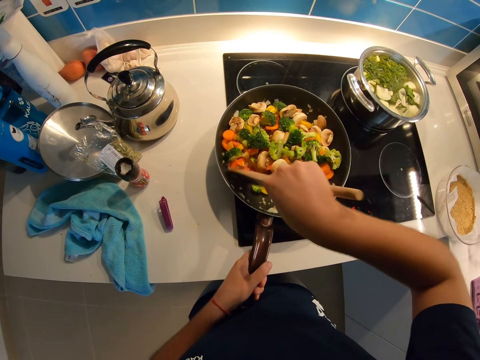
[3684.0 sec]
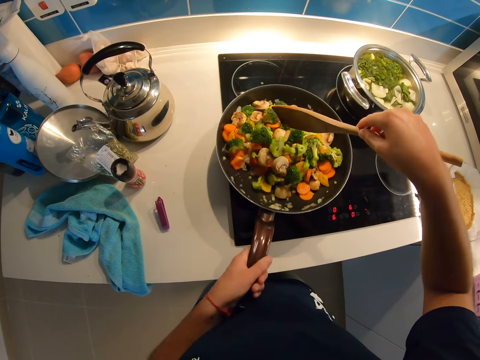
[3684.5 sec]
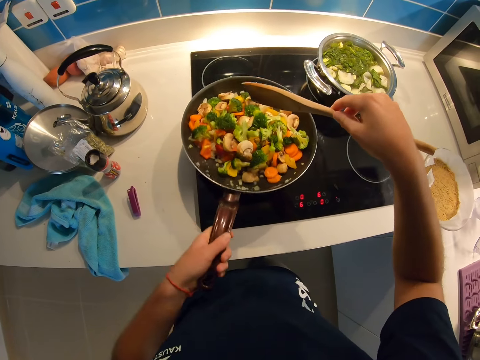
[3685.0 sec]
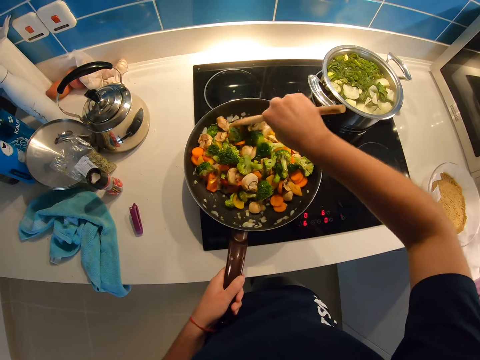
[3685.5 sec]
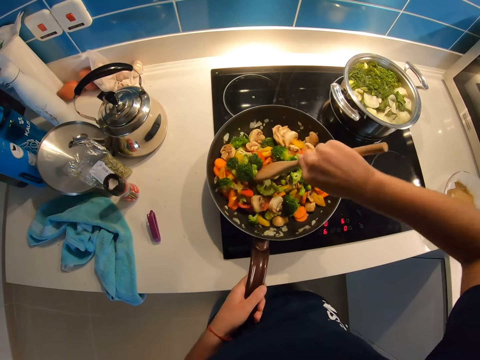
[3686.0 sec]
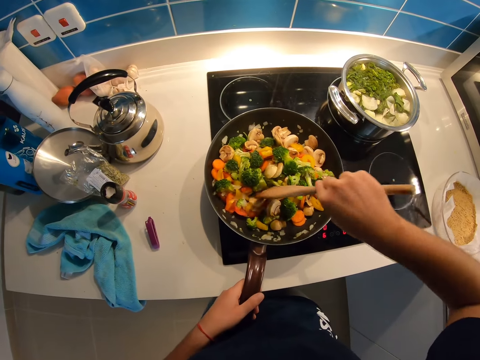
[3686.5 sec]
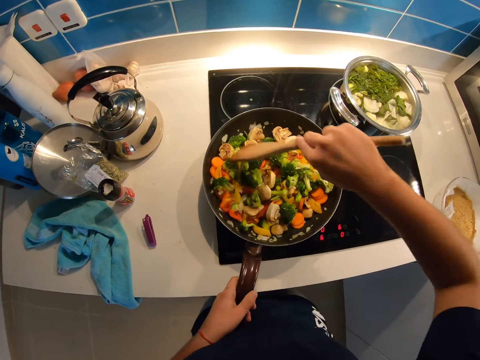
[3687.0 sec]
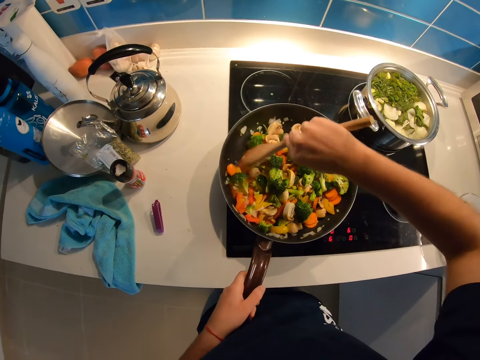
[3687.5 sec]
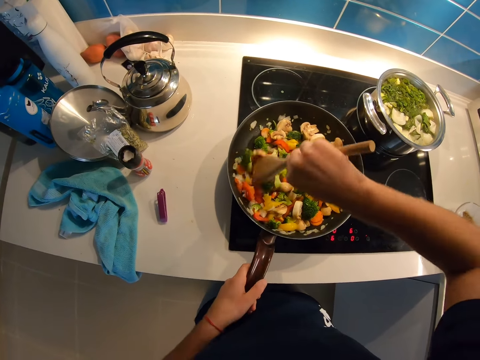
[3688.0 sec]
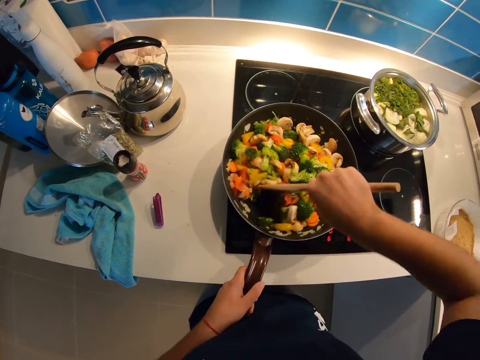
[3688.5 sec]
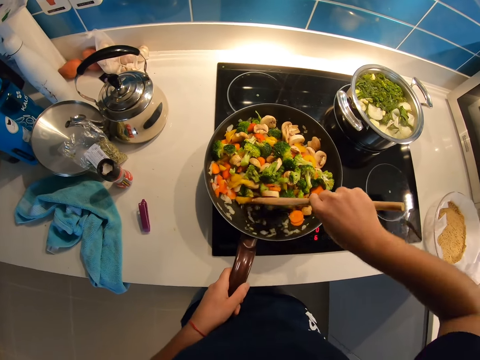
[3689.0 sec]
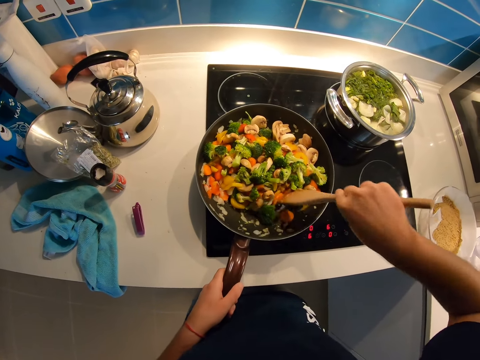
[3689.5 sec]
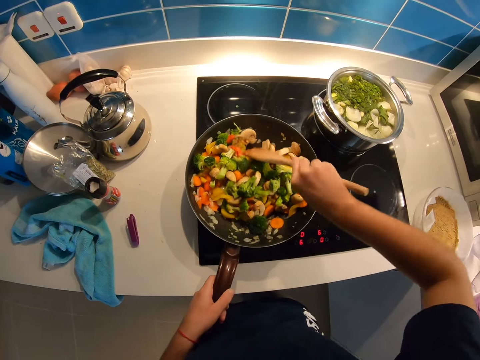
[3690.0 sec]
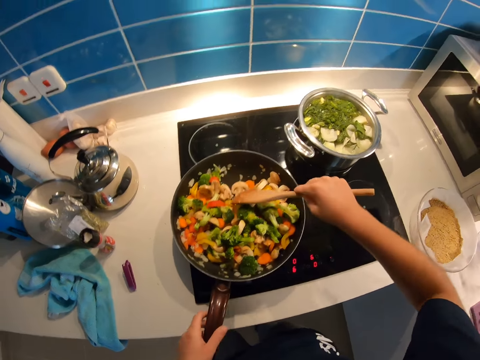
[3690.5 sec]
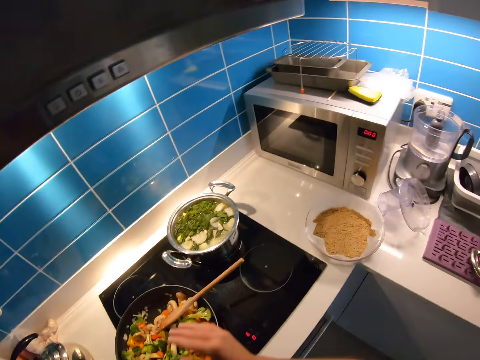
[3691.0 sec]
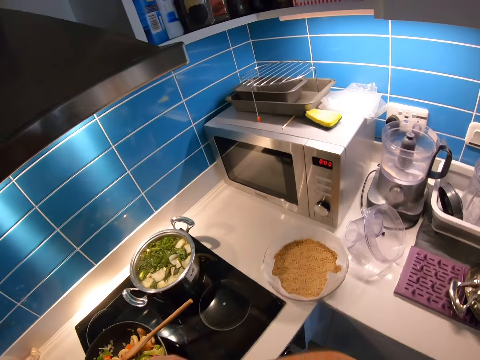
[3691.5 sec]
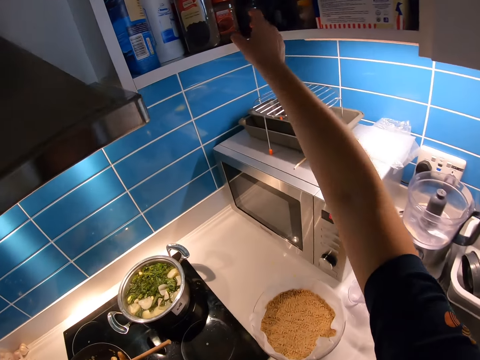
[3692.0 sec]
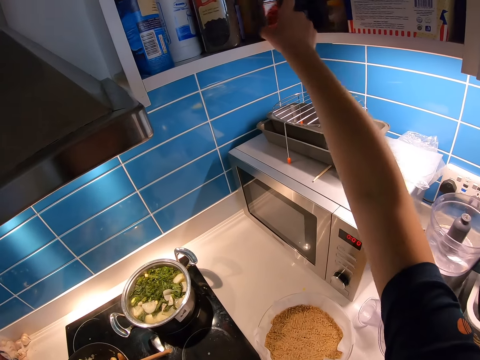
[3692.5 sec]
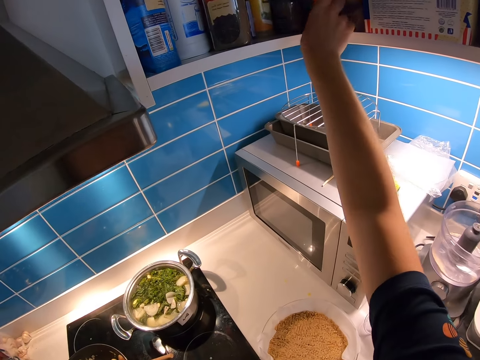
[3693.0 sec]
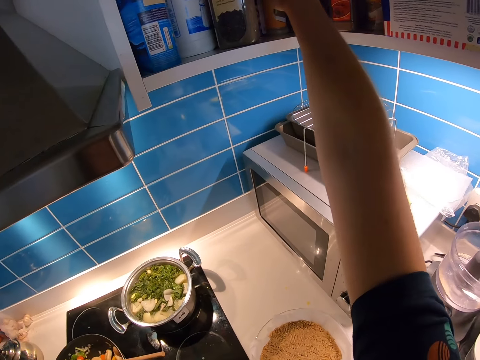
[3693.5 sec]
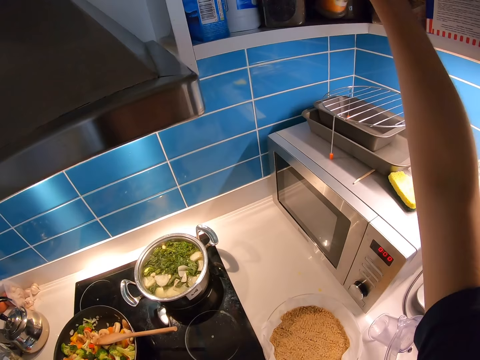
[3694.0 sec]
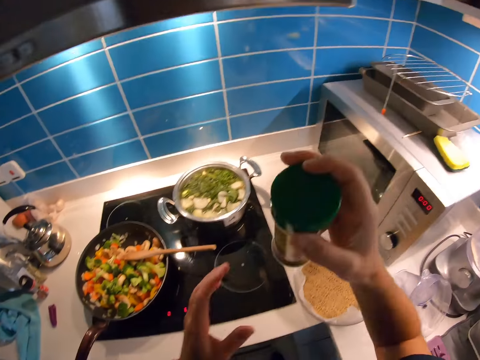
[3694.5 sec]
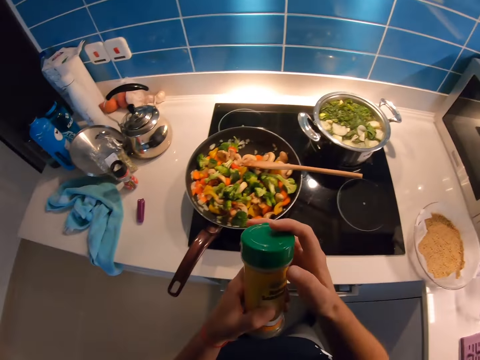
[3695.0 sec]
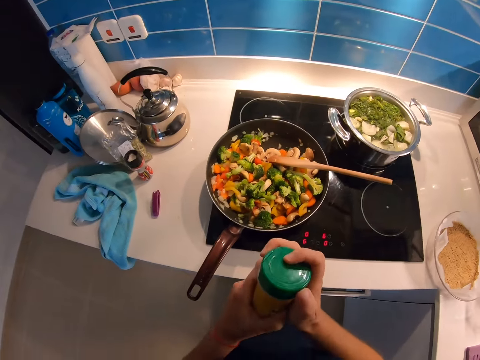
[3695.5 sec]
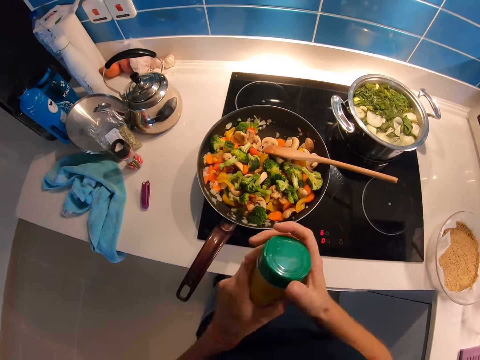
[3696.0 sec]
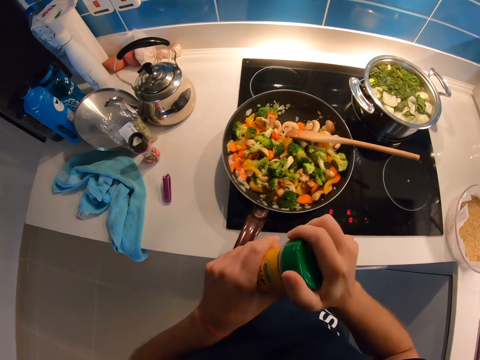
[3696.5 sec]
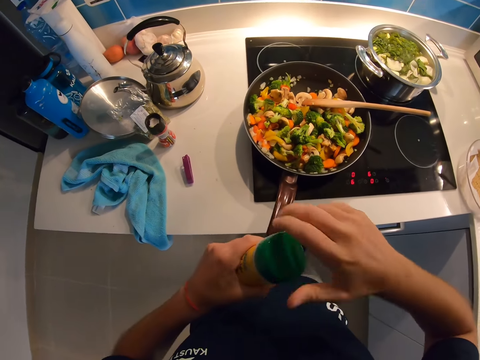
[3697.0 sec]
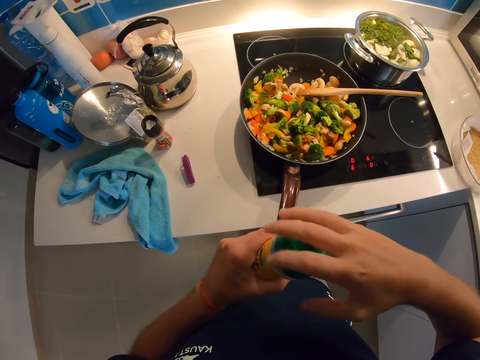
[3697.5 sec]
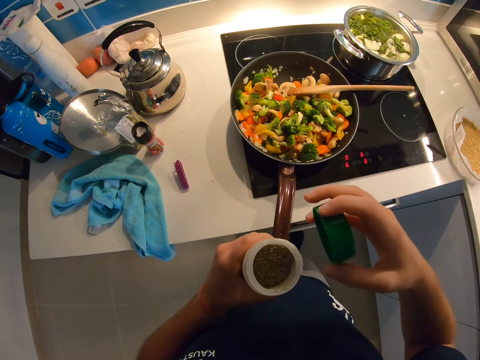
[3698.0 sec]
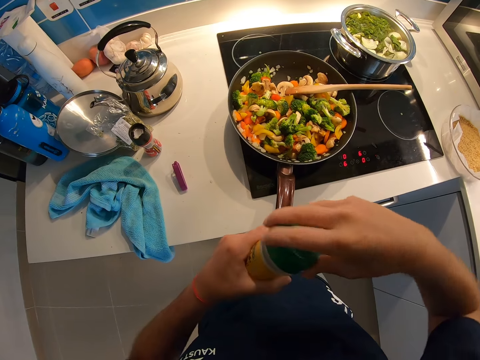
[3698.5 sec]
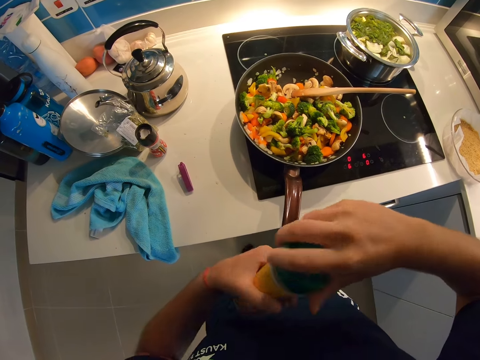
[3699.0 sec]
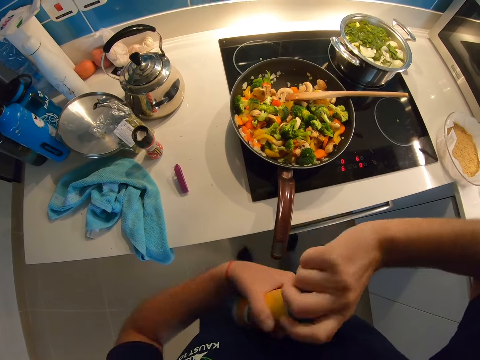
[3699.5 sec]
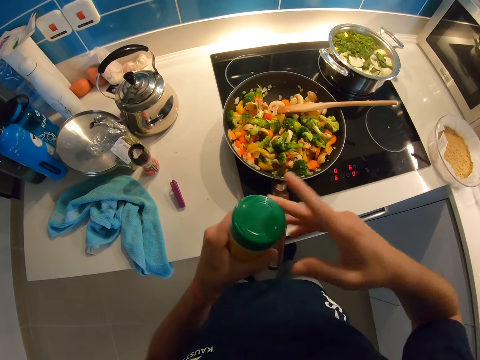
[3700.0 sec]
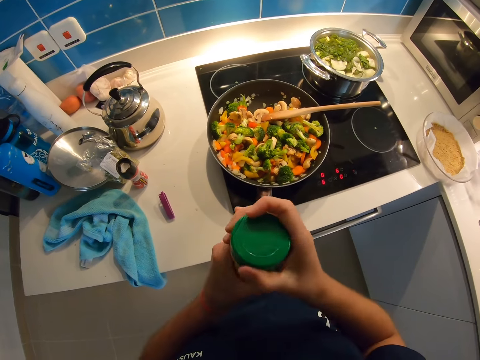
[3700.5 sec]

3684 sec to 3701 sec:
The camera wearer looks around the kitchen. He checks in the shelf. He picks up an ingredient or spice with his right hand in the kitchen cabinet. He opens the spice. He closes the spice.

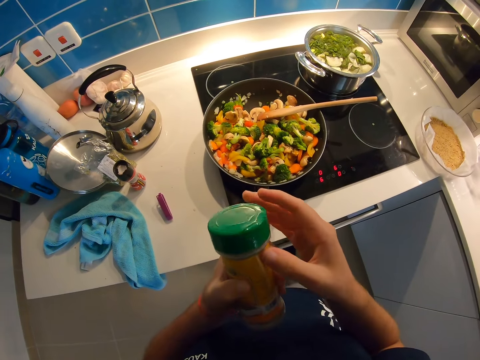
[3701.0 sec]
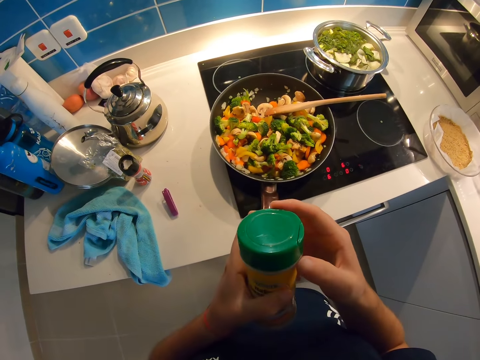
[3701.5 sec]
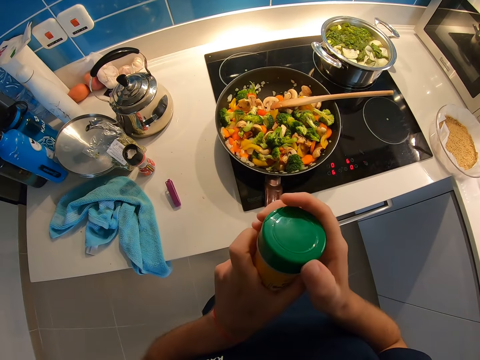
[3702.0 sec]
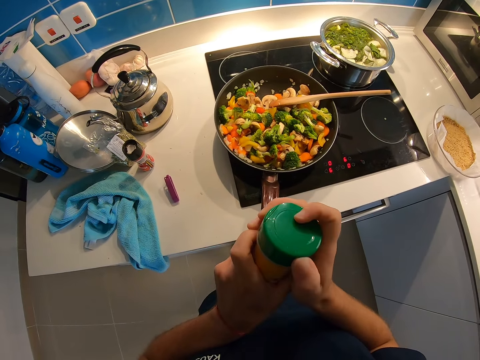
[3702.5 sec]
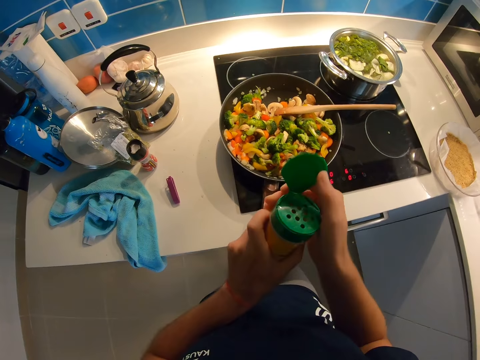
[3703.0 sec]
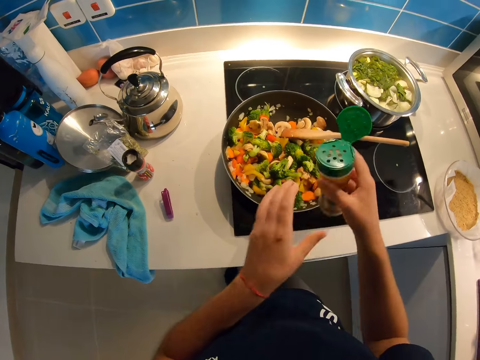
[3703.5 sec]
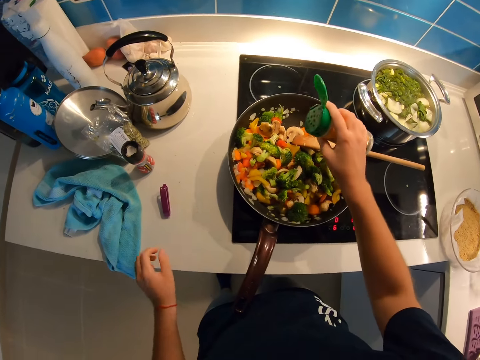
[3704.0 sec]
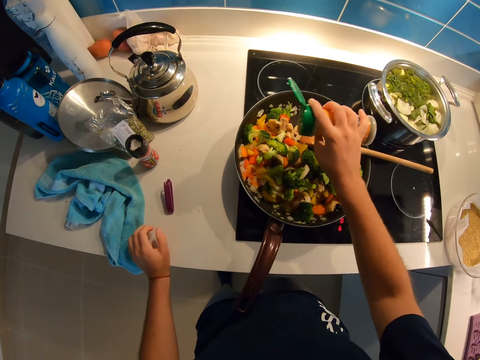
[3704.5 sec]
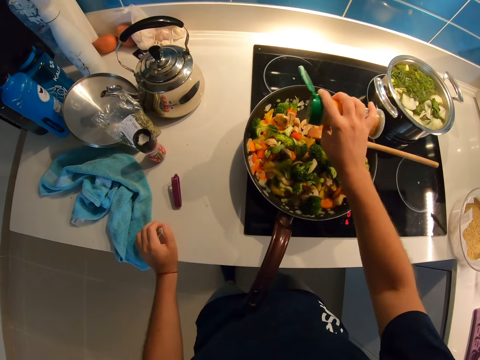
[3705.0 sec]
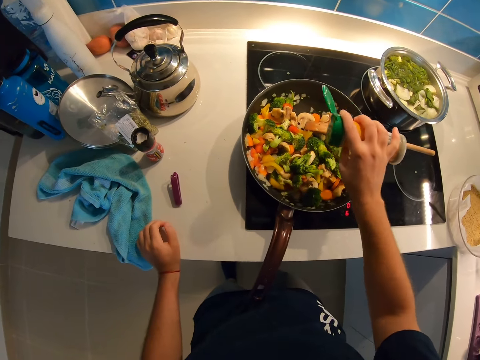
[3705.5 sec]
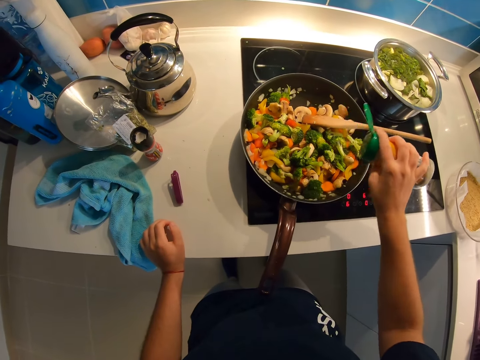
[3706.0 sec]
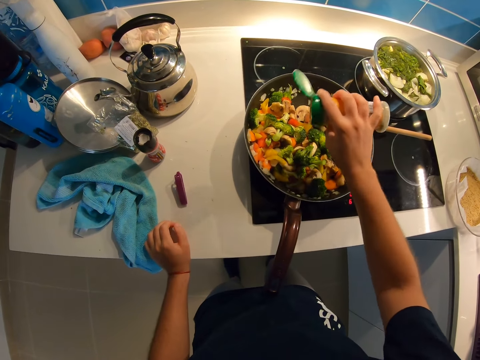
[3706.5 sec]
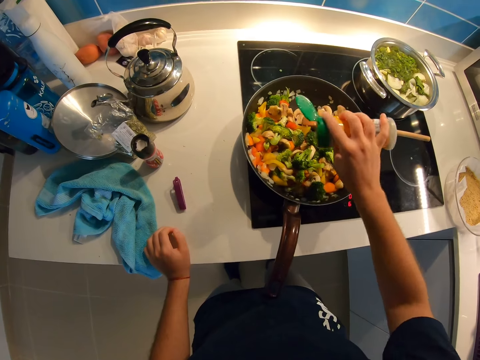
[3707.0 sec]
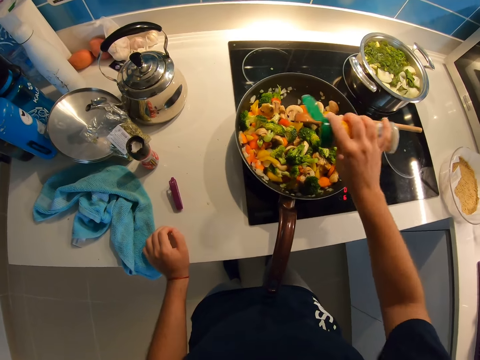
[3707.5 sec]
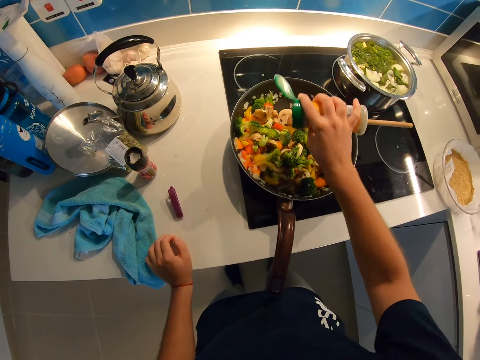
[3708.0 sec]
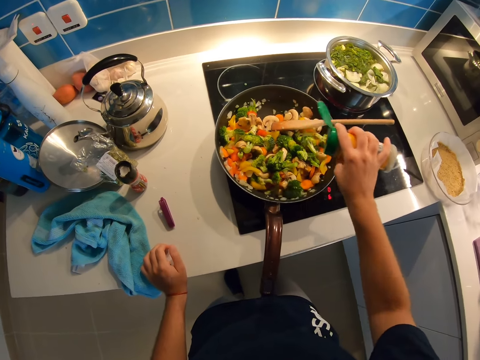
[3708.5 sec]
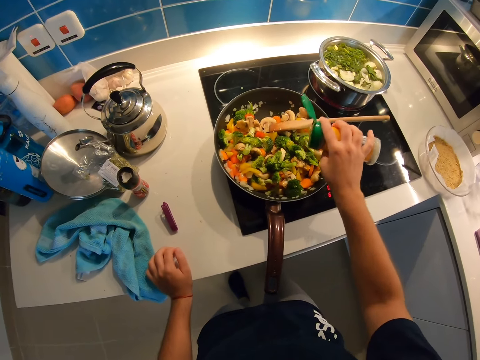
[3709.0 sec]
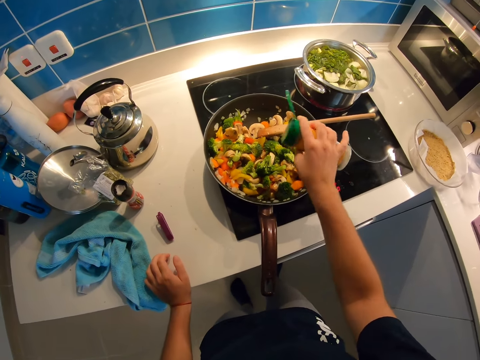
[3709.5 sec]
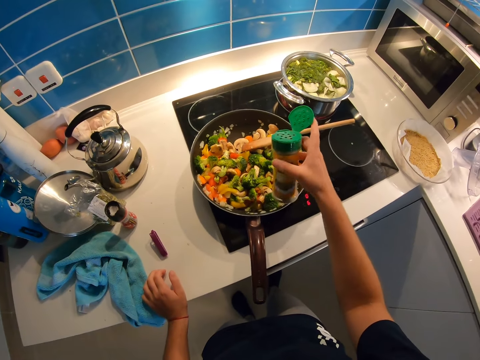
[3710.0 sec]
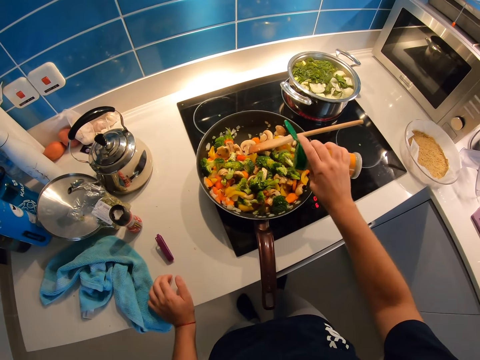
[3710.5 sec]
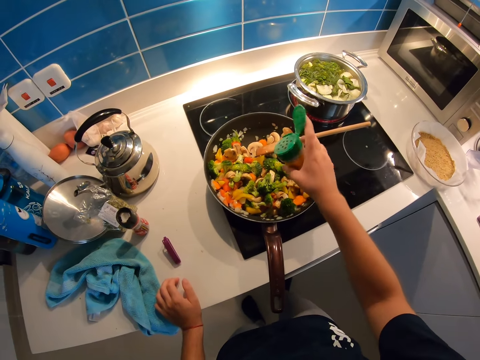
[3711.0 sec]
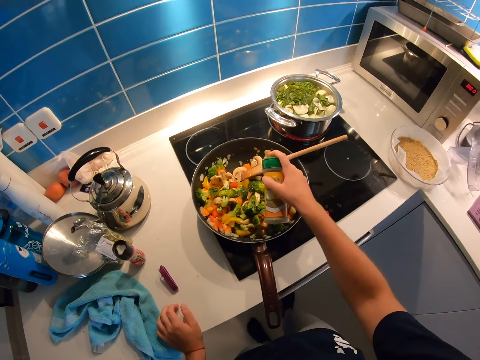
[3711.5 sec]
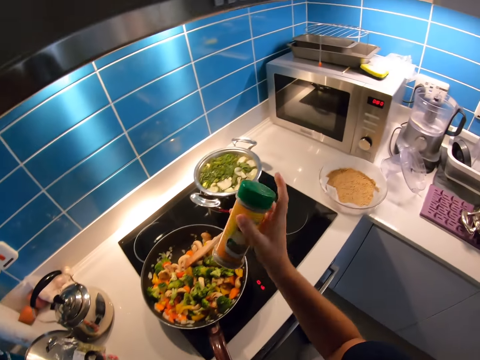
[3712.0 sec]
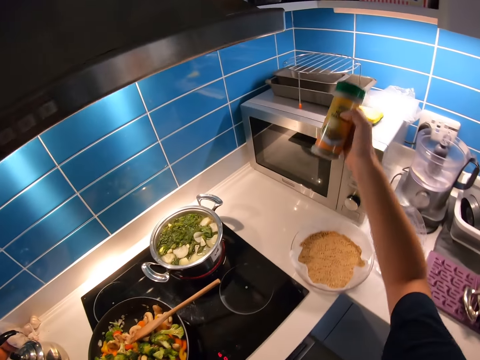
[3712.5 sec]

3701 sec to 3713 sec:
The camera wearer opens the ingredient or spice with his right hand. He adds the ingredient in the food. He closes the spice.
